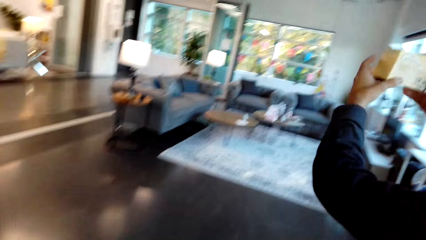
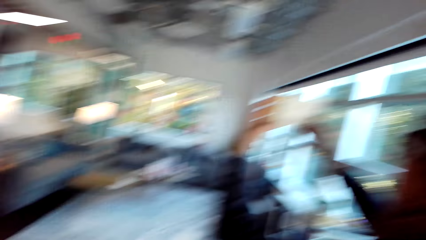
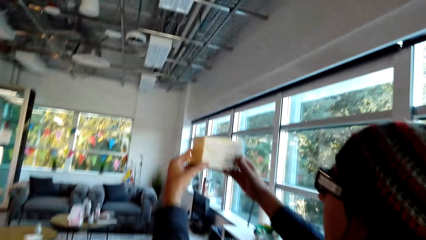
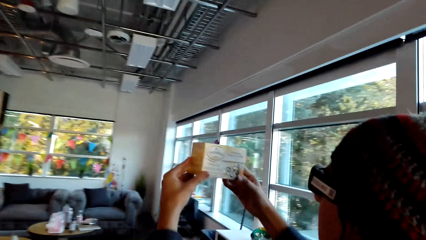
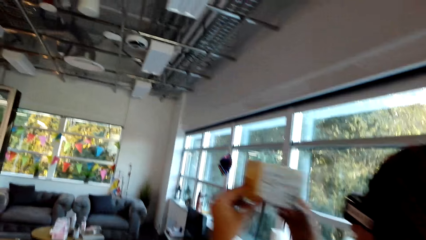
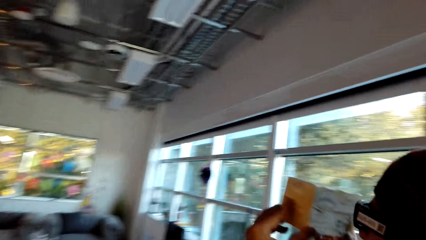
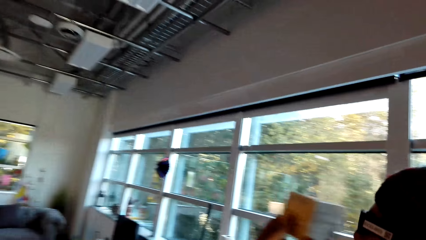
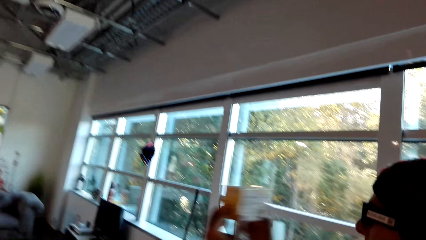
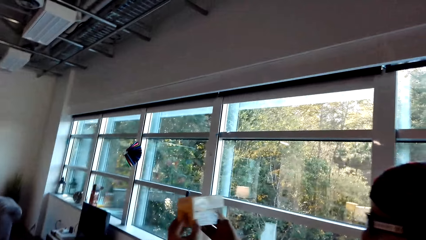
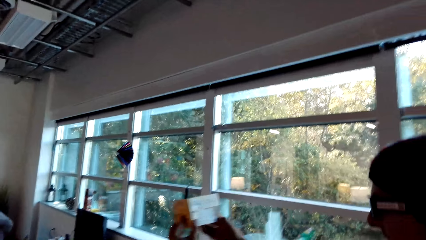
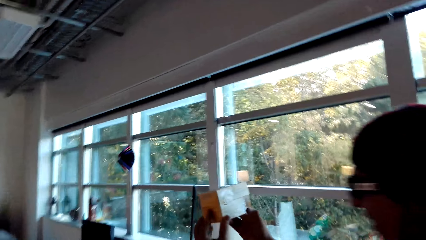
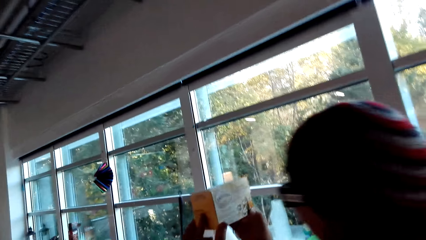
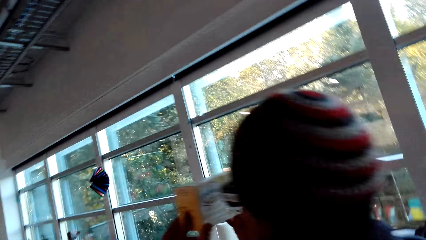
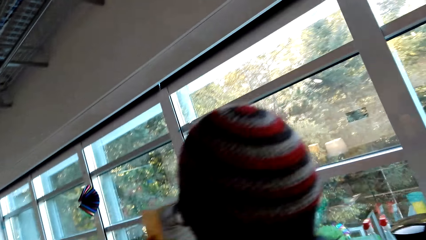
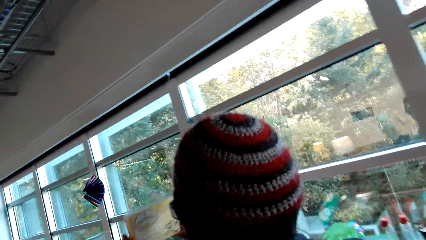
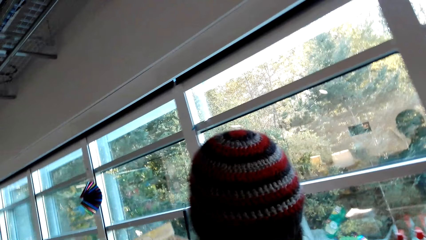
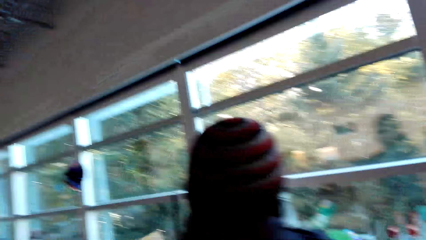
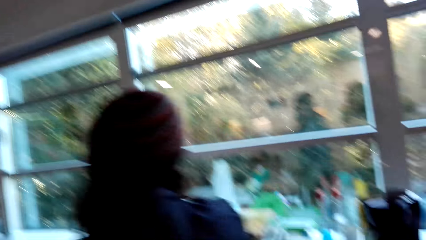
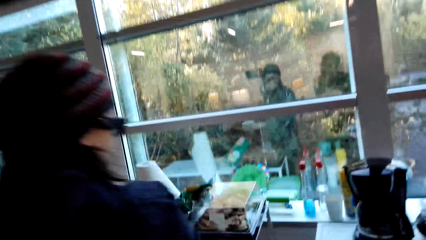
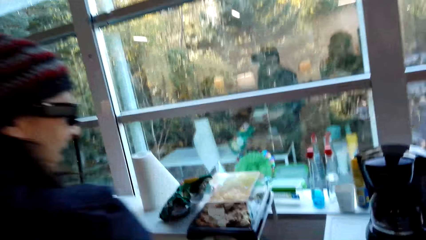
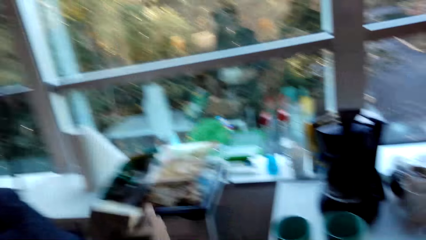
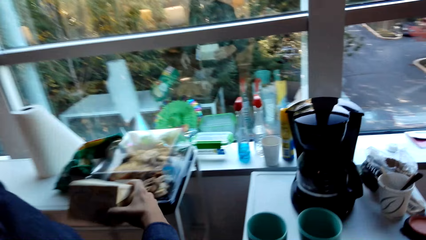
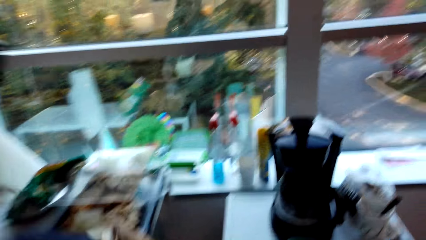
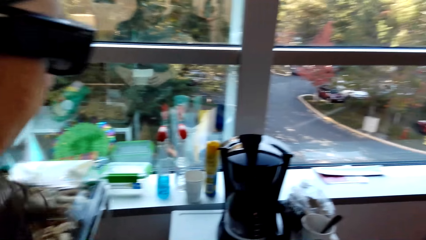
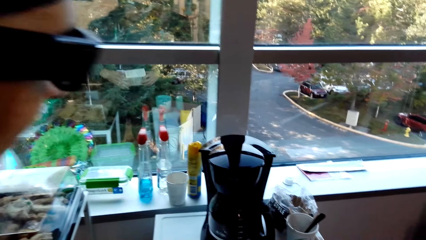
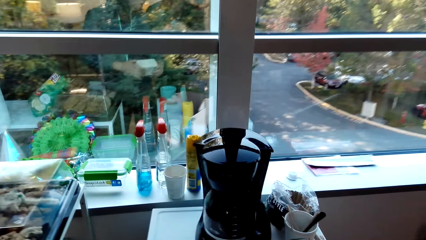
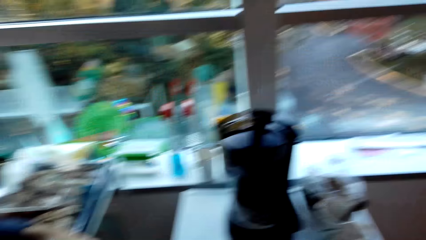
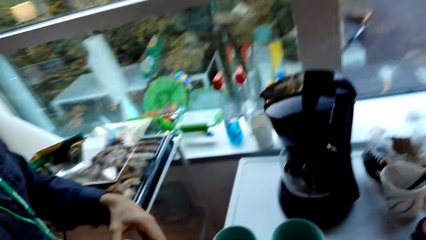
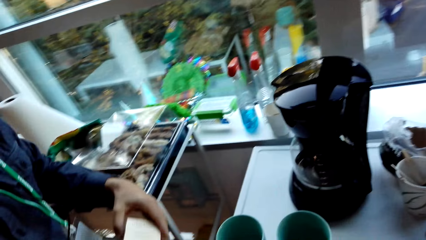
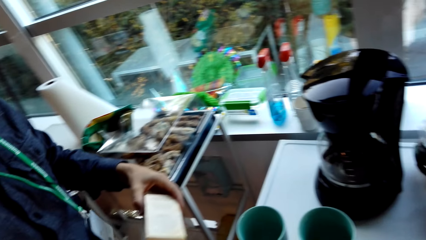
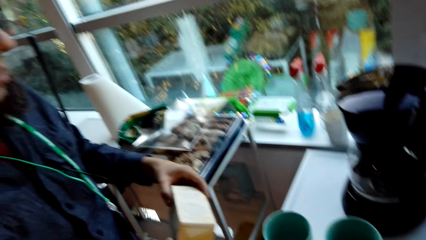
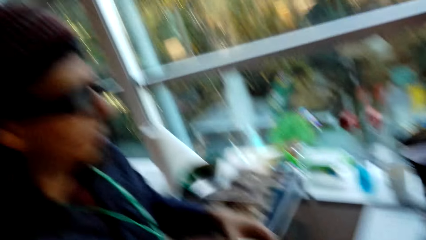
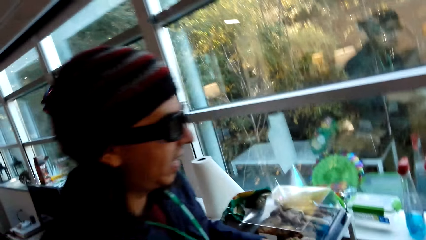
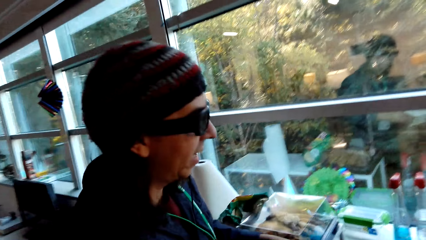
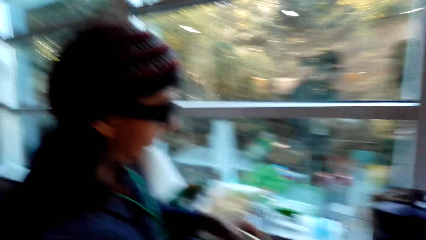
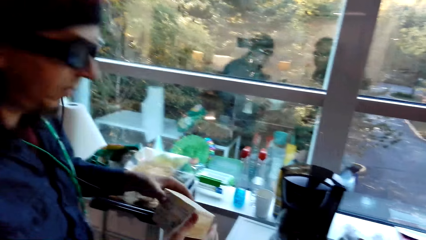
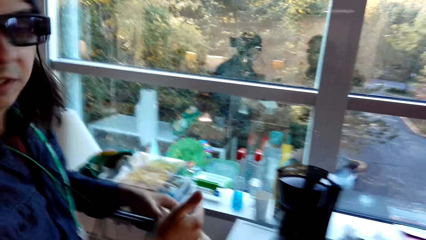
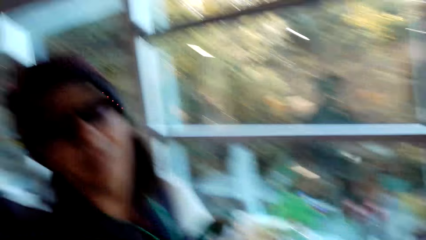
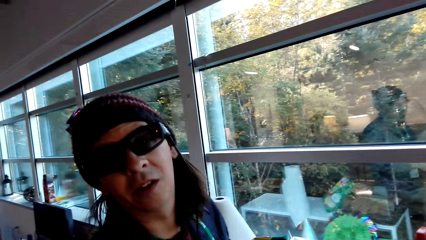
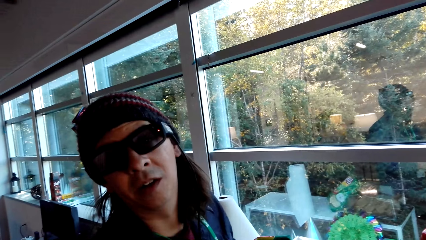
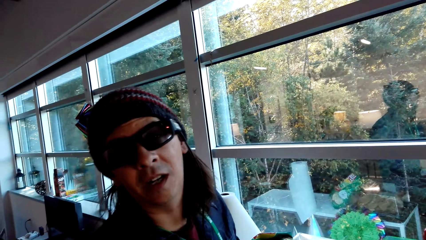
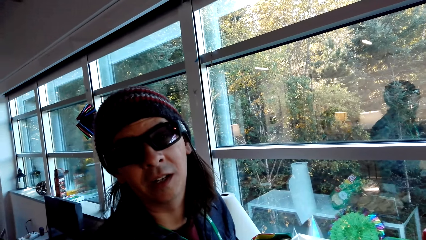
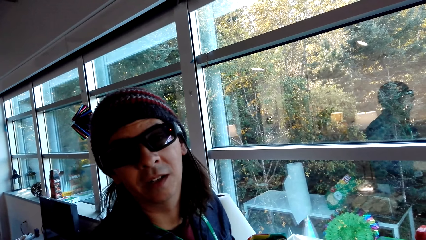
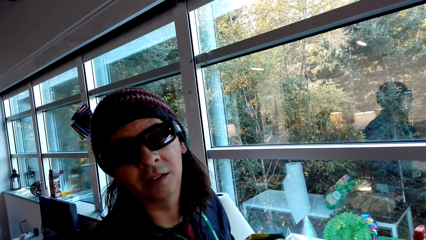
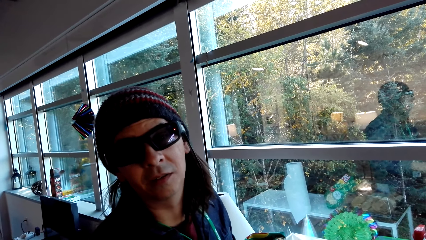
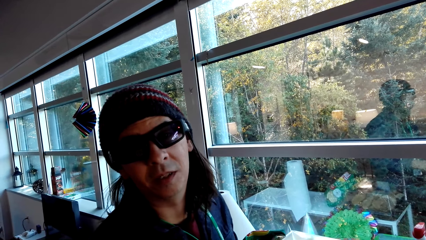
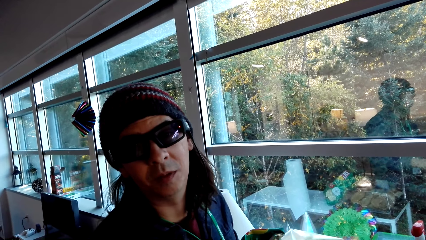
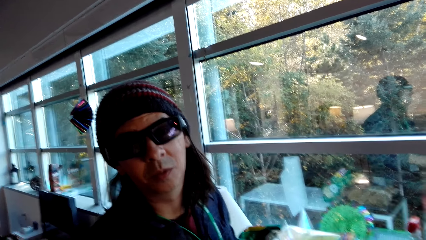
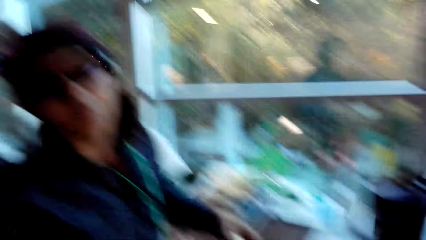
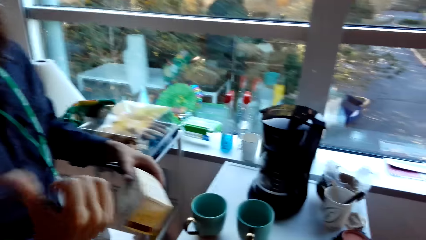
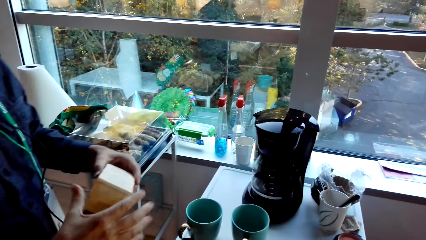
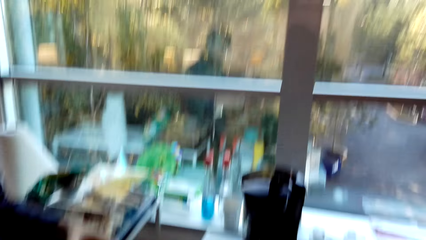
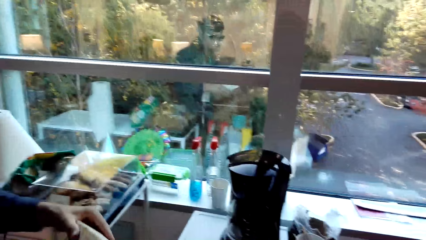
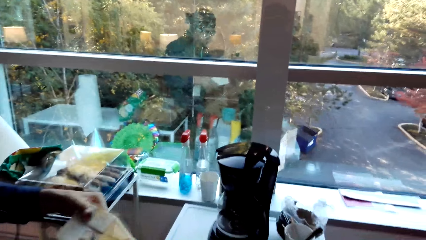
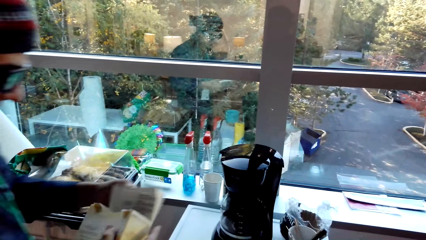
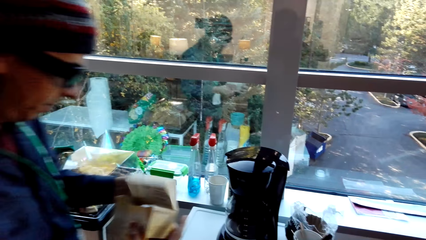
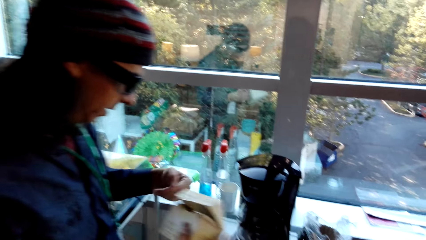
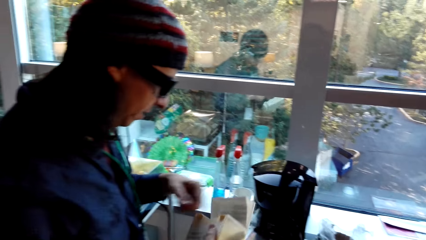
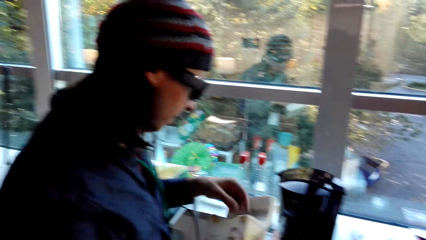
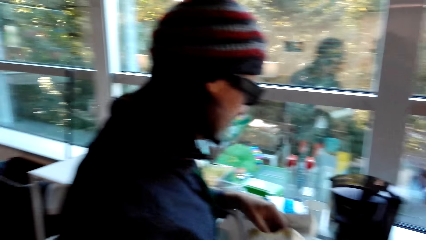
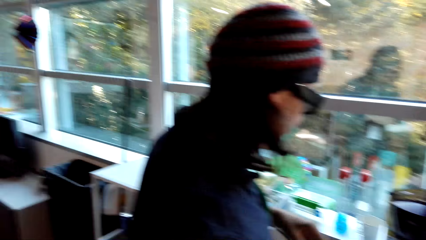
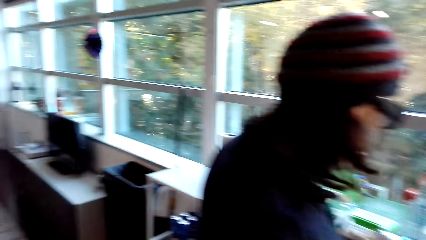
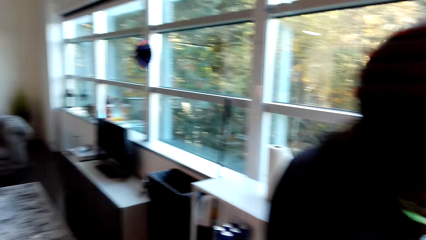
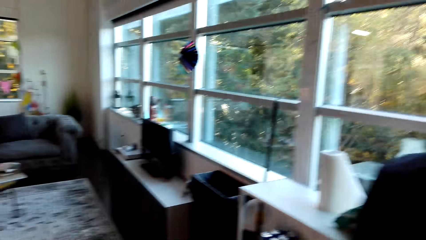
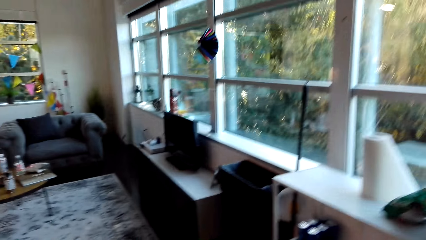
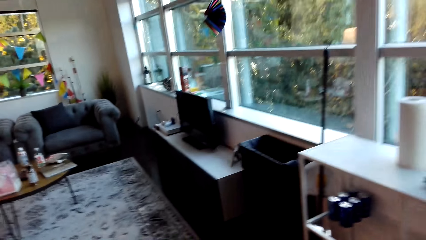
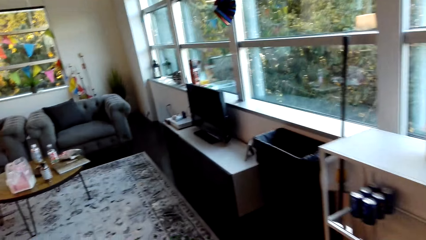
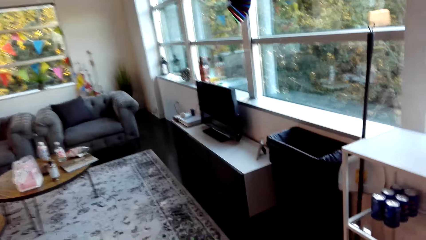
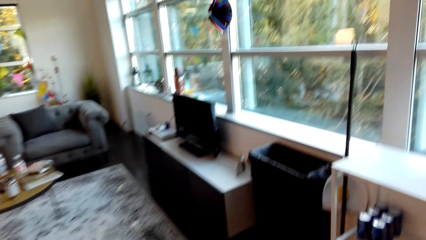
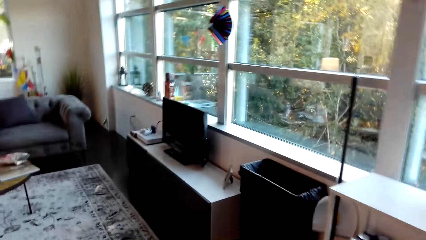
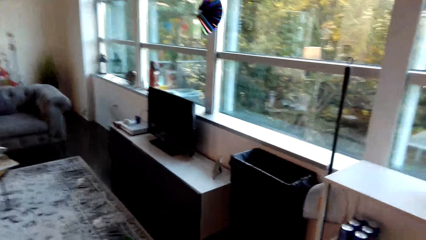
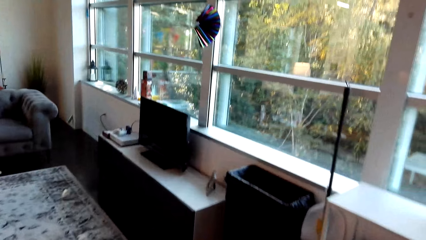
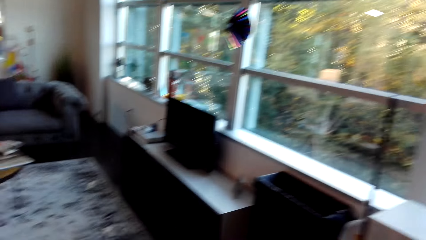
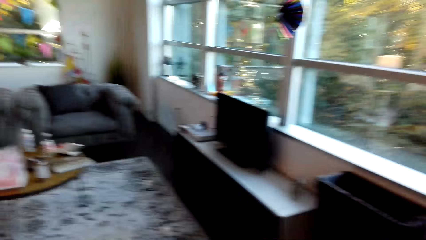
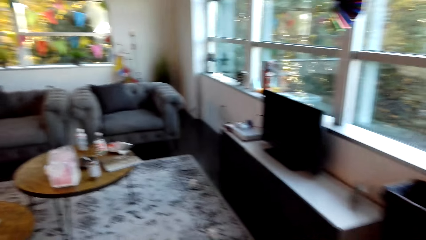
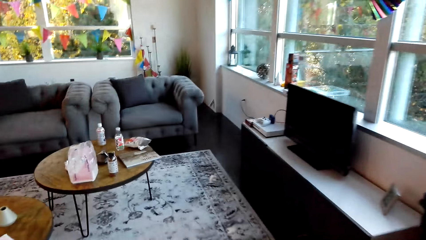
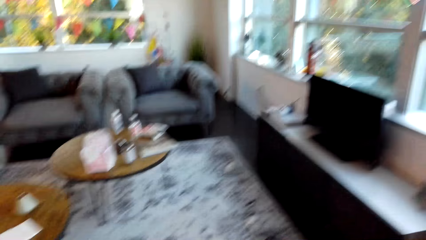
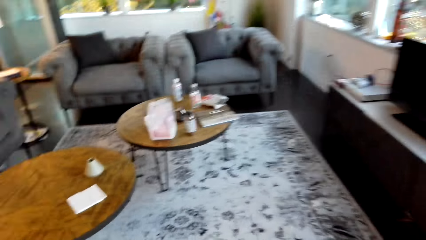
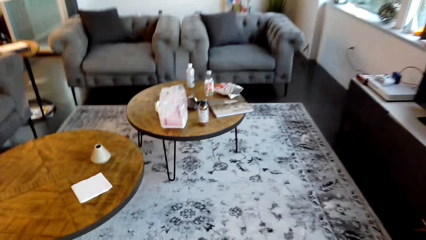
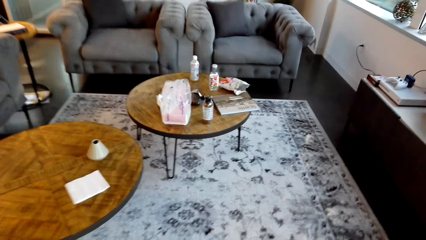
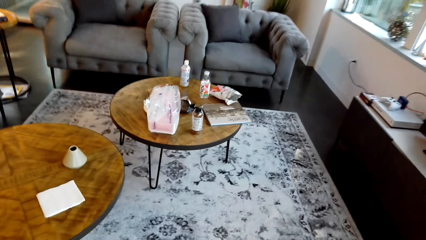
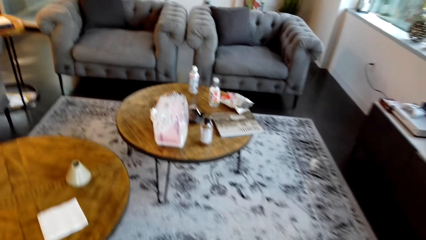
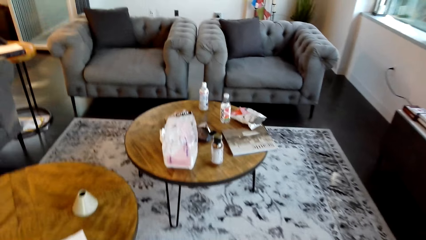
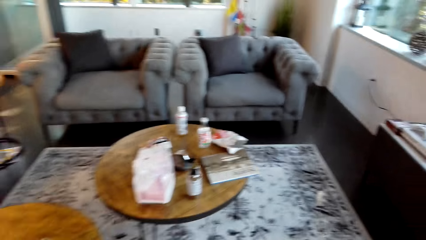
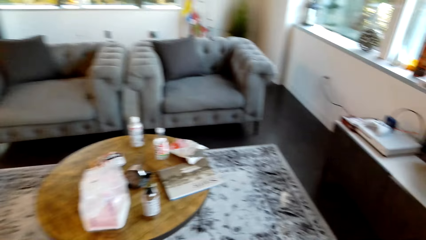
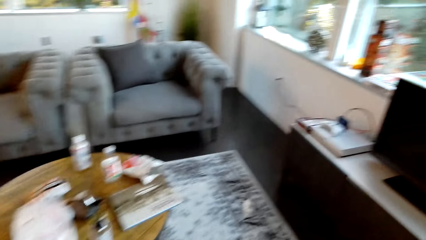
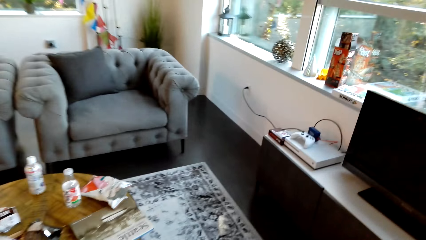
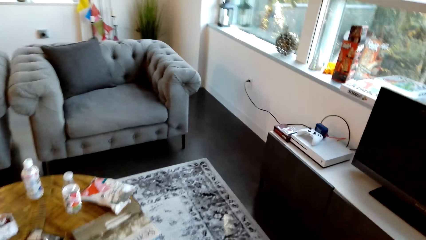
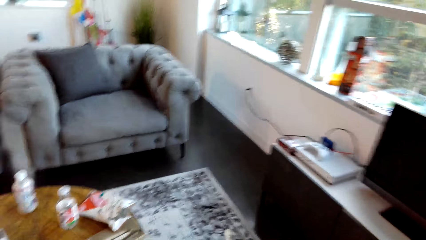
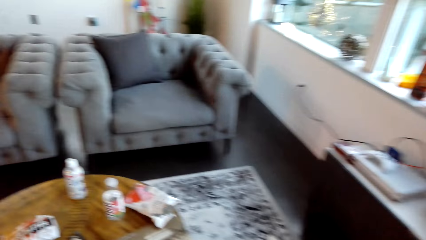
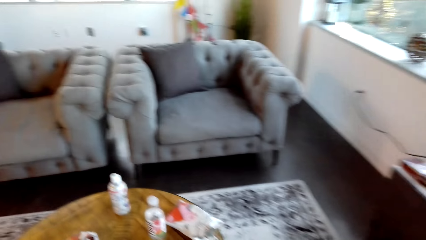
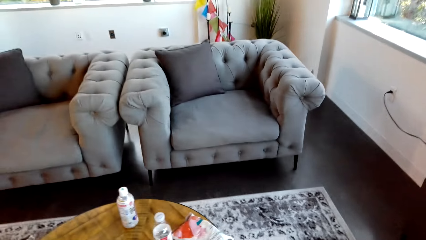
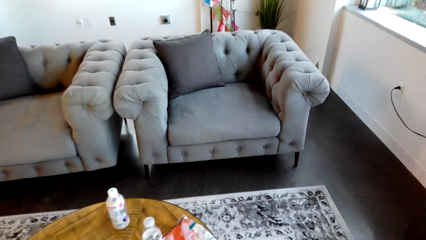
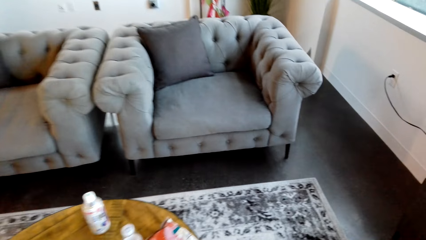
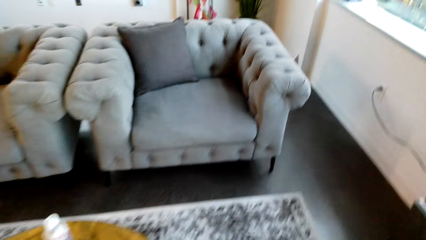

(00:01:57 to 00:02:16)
The camera wearer follows a person. They stare at the coffee maker. They stare at the person and converse with the person. The person talks to the camera wearer. The camera wearer moves around the room. They look around the apartment. They walk around the apartment.
